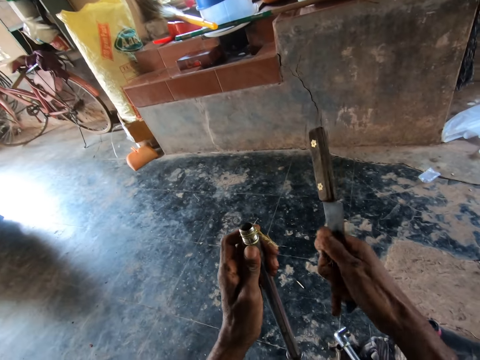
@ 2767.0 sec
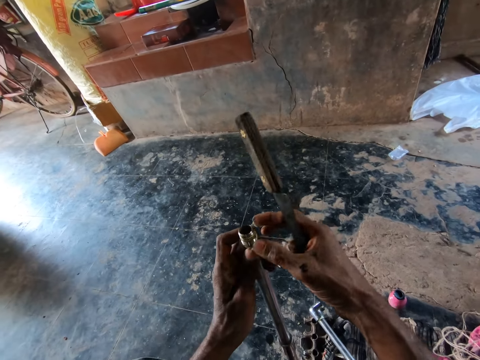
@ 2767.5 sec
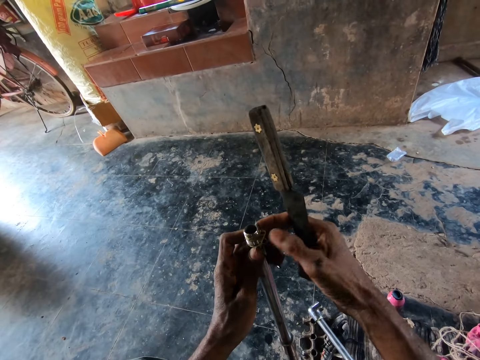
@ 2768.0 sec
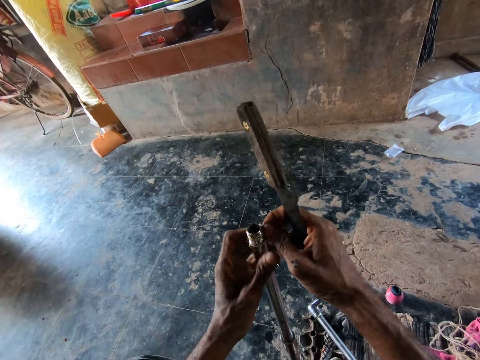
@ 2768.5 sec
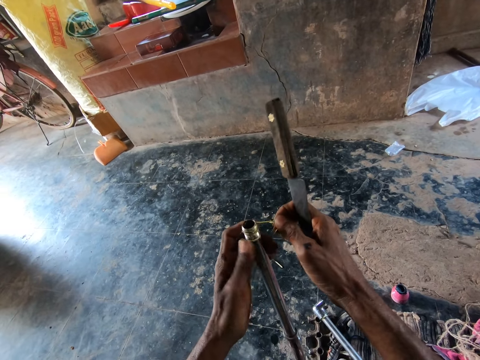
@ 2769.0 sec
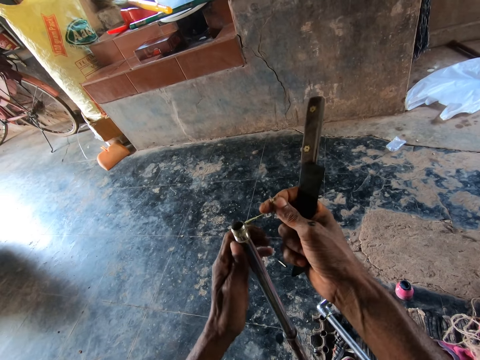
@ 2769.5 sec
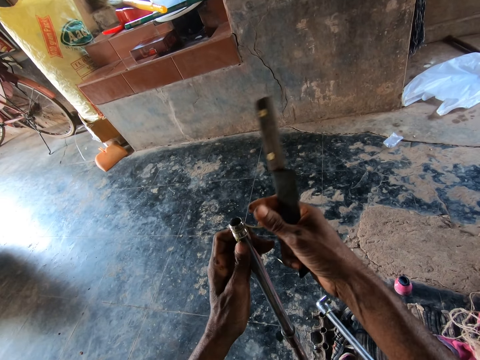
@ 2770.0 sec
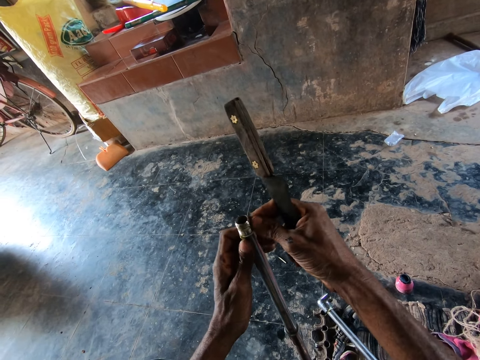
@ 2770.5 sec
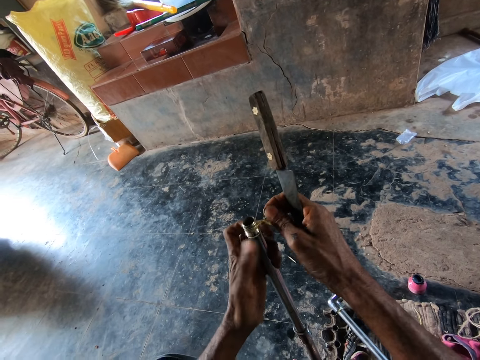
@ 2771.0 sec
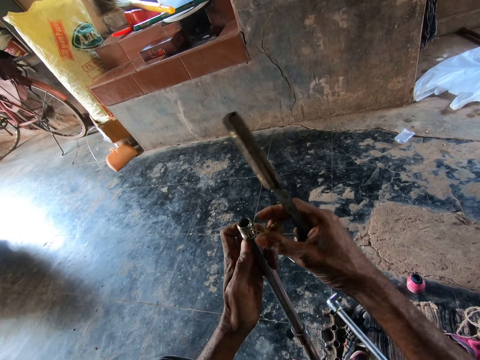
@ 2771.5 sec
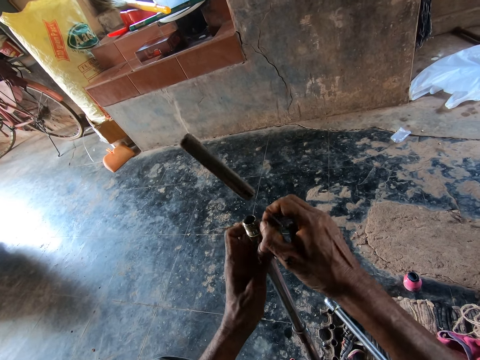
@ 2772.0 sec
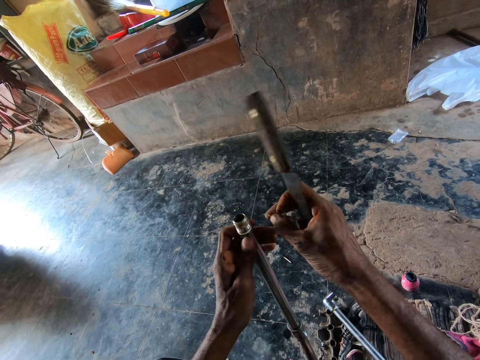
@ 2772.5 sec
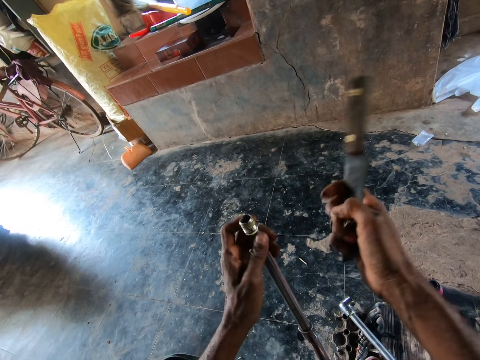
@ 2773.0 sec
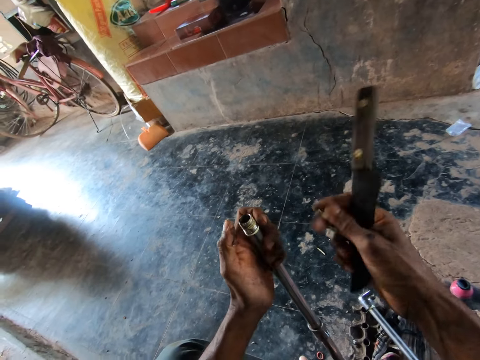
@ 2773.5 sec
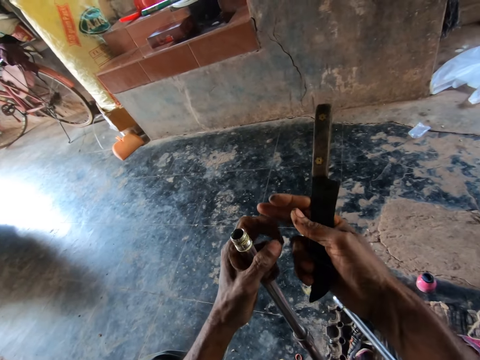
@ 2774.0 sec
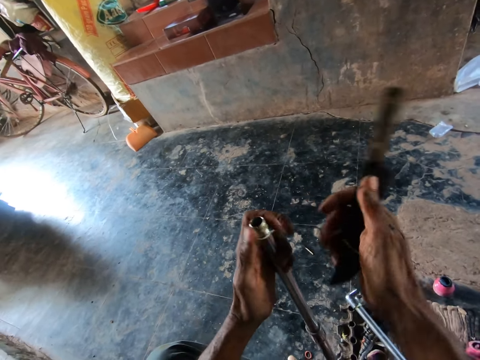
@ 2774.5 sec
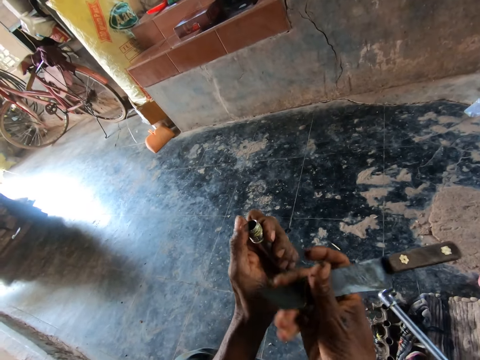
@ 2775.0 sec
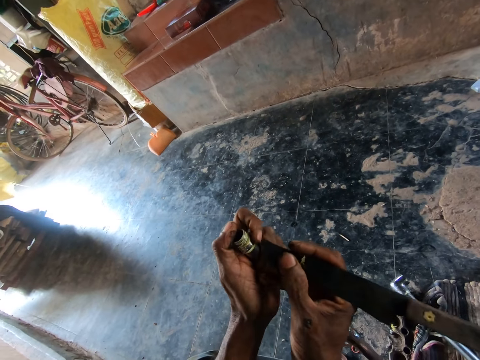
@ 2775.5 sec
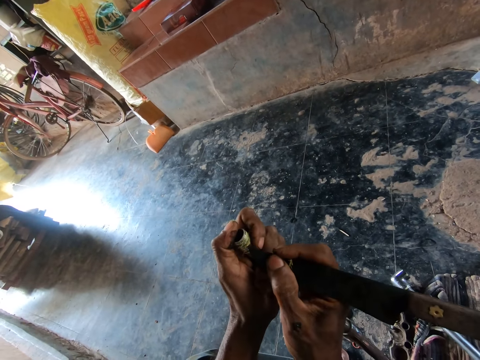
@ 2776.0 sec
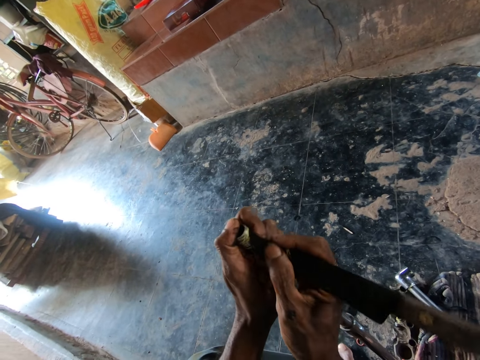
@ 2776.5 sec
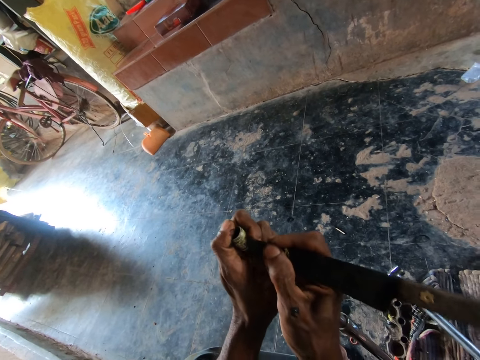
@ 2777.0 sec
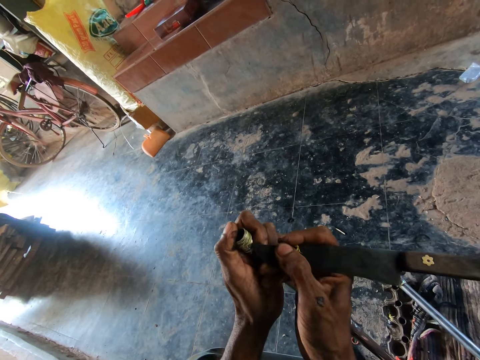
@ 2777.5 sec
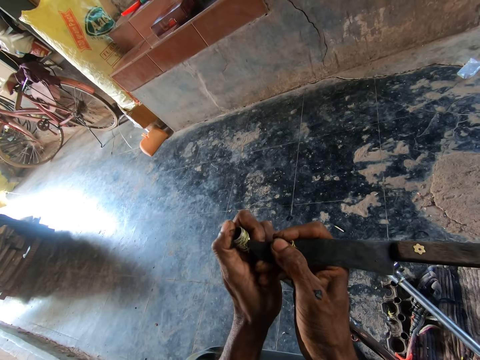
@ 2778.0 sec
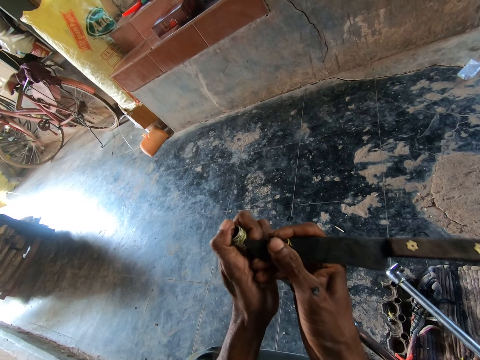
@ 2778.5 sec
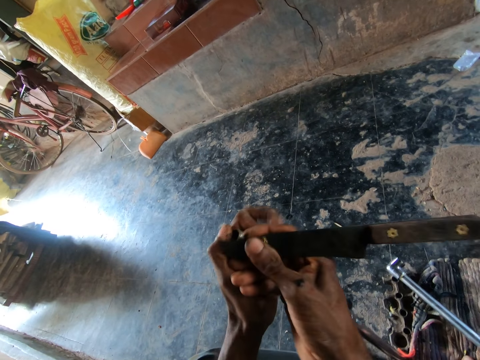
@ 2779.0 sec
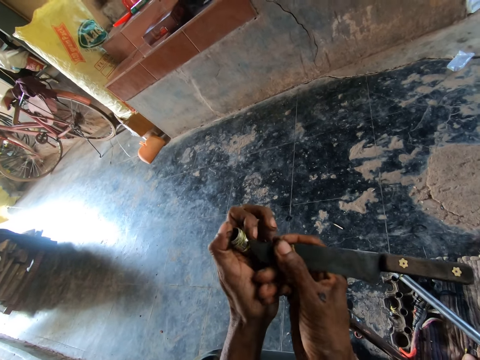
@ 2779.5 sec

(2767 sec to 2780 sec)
The camera wearer scrapes glue from the metal pipe with the knife in his right hand.

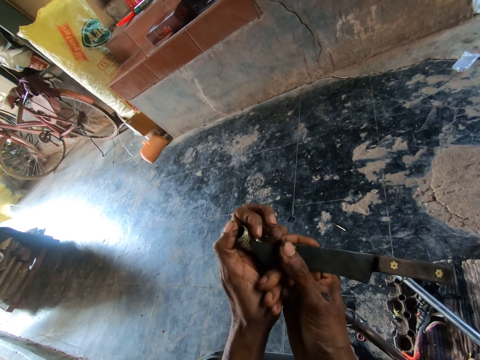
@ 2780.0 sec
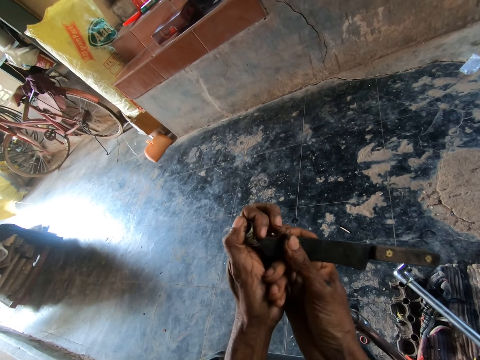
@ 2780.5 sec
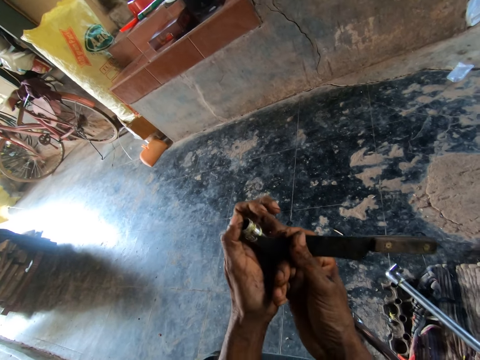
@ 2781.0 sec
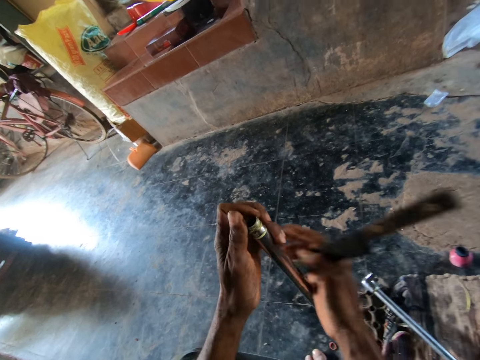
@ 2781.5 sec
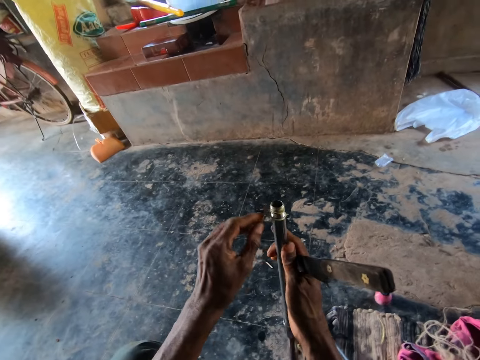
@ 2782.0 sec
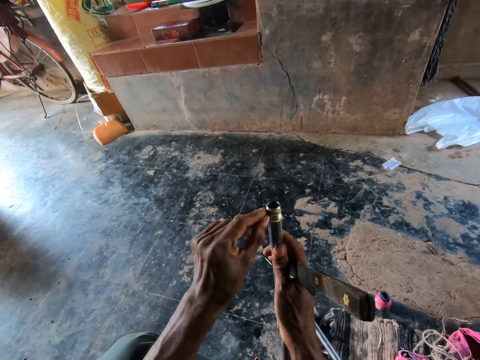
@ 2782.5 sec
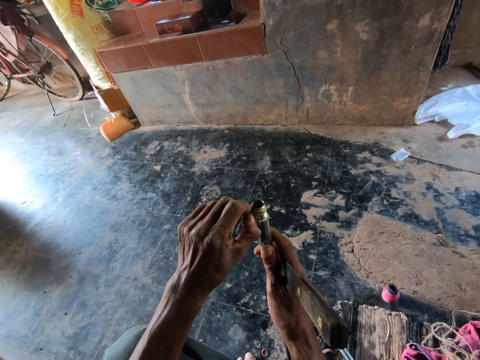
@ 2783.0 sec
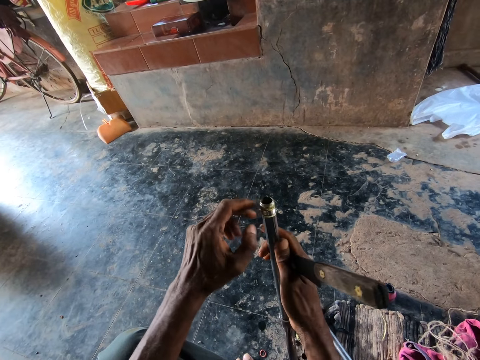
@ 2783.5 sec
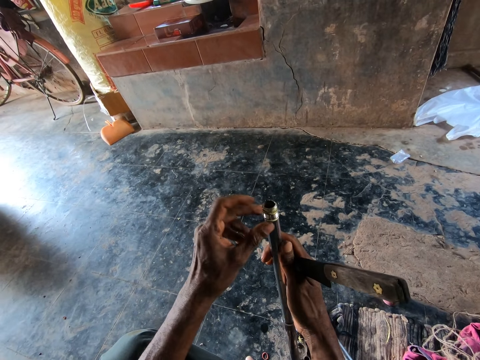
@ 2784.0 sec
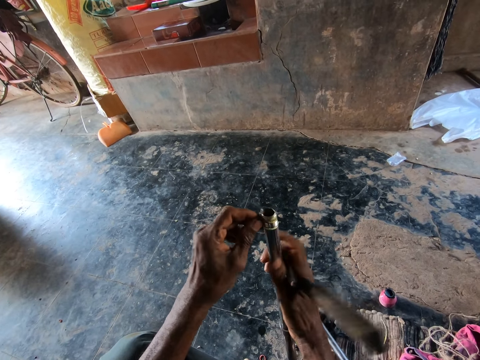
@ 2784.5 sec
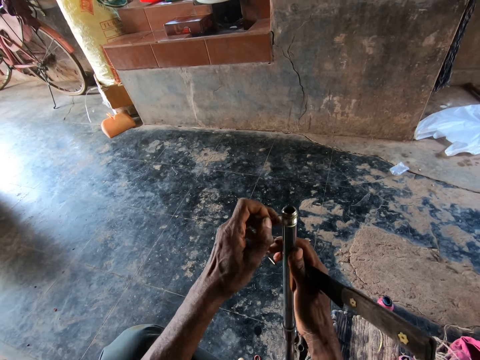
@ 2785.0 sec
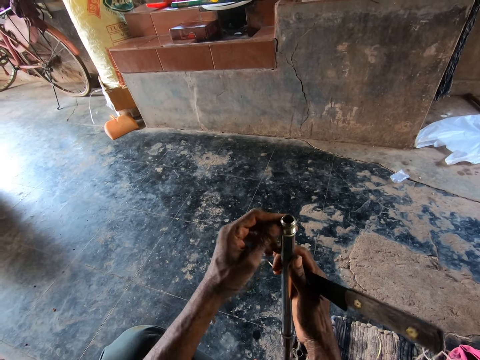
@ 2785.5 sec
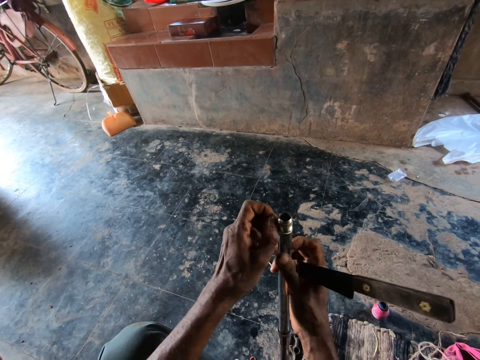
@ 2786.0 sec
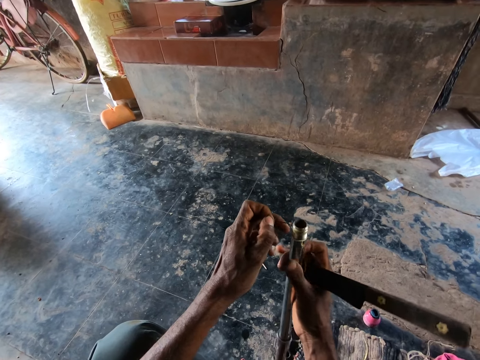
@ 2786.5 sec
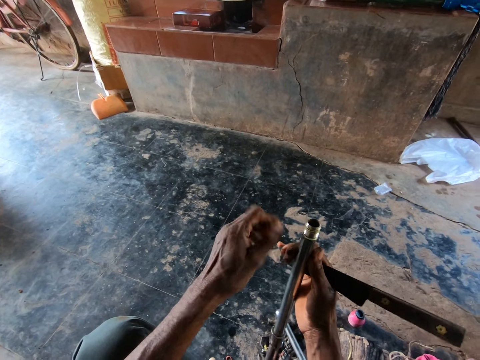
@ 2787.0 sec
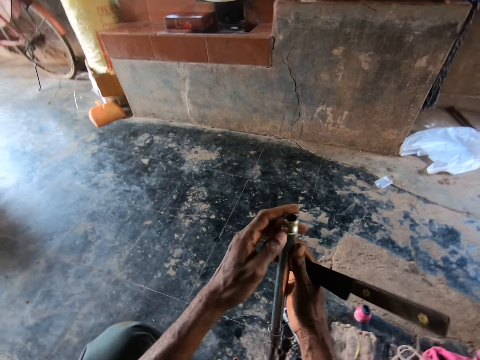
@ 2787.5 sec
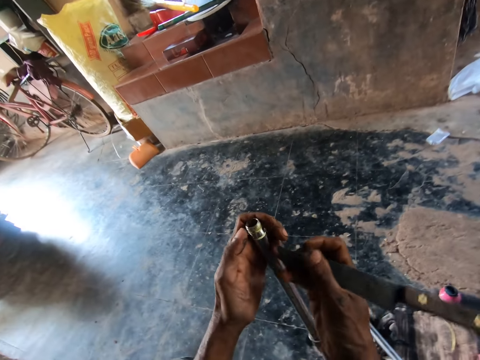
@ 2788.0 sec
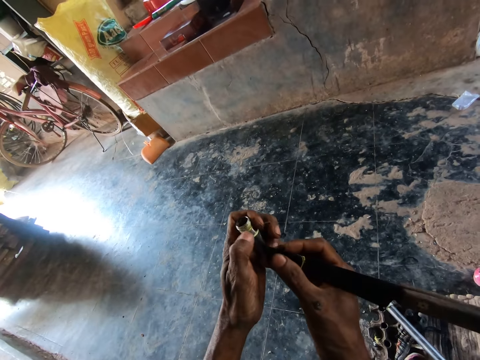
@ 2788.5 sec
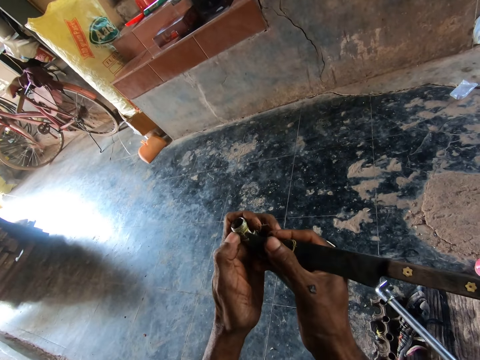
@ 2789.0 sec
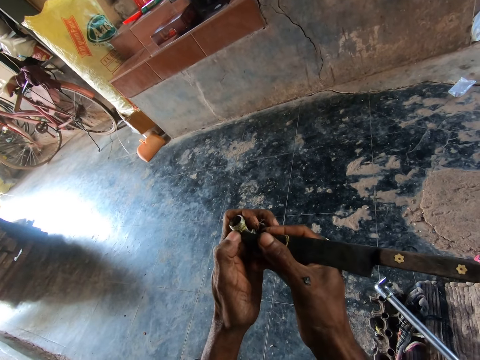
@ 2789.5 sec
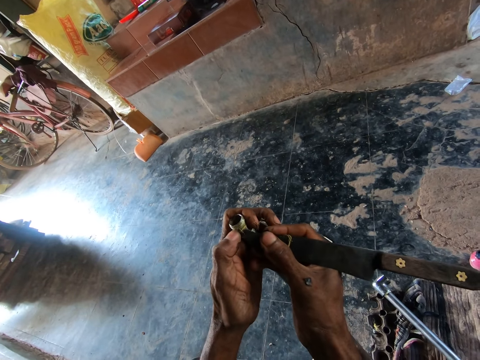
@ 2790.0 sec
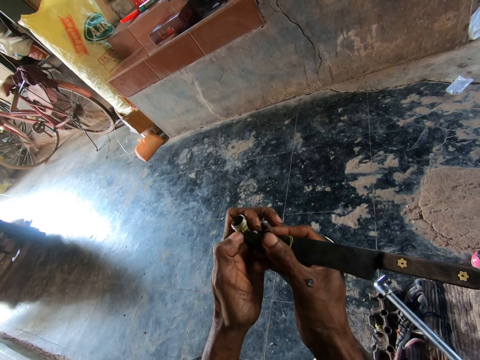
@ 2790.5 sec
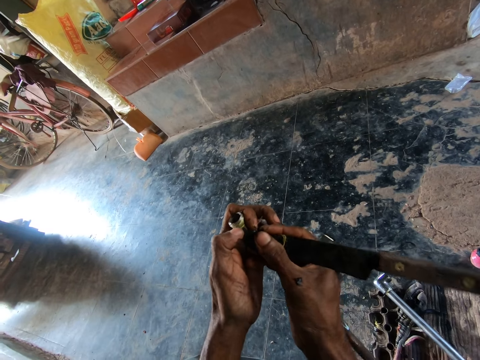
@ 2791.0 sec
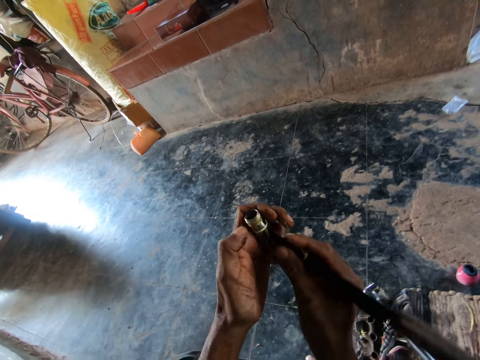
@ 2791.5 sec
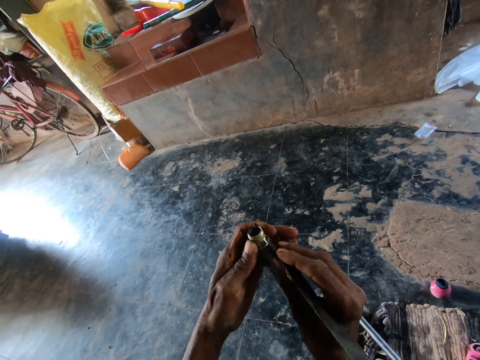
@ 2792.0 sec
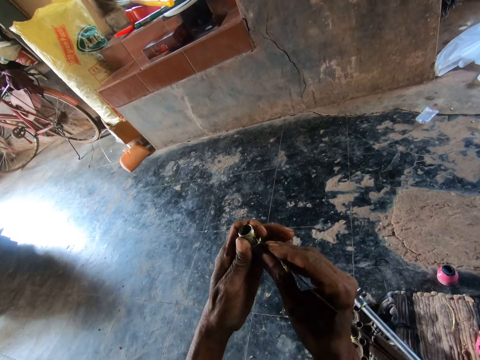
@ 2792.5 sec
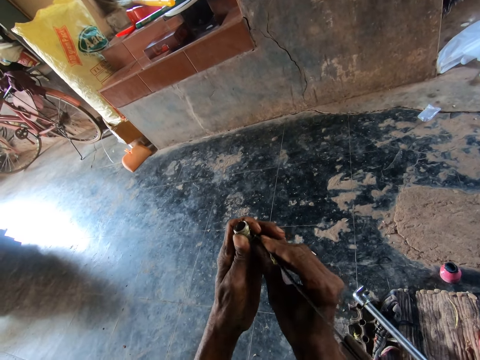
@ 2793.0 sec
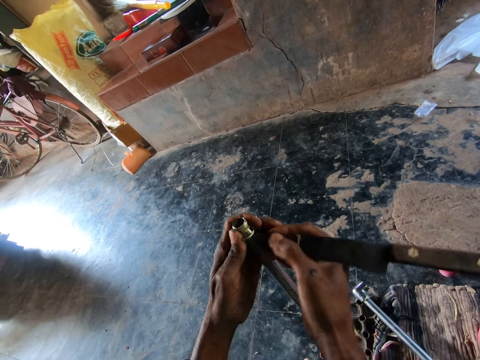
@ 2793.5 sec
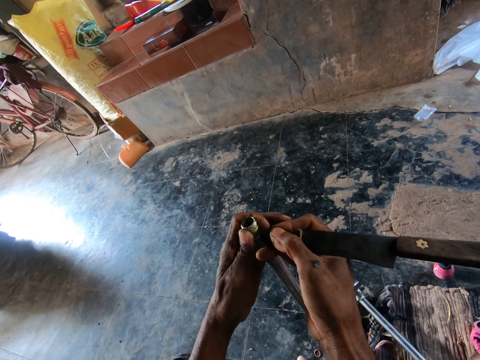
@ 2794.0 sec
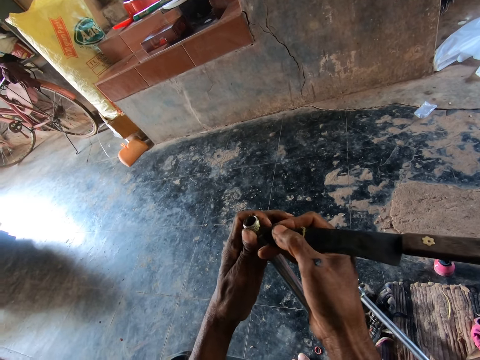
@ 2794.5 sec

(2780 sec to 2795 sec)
The camera wearer removes glue from a metal pipe with his left hand. He scrapes the glue from the metal pipe with the knife in his right hand.
